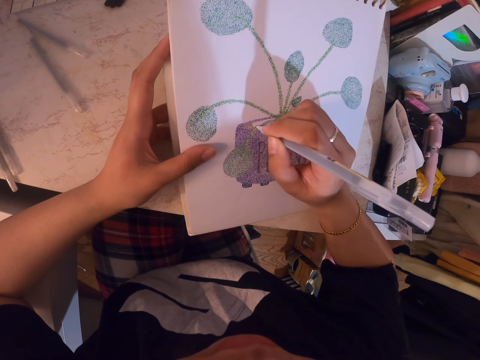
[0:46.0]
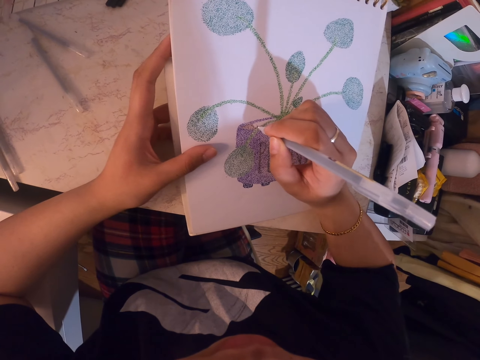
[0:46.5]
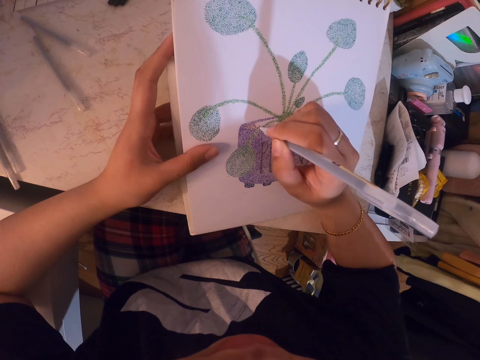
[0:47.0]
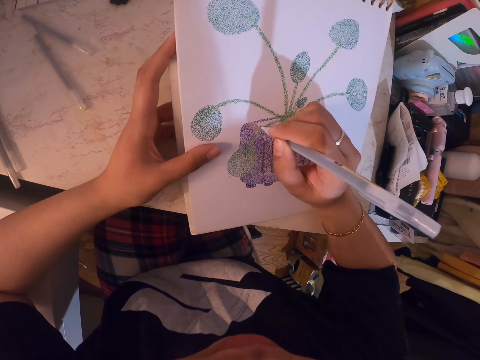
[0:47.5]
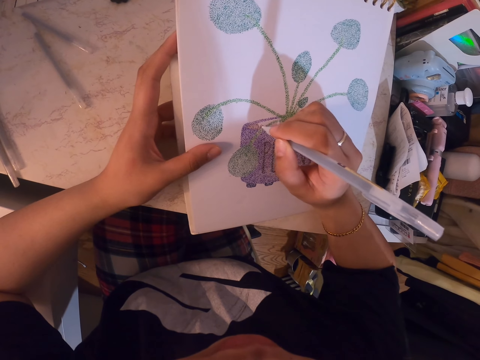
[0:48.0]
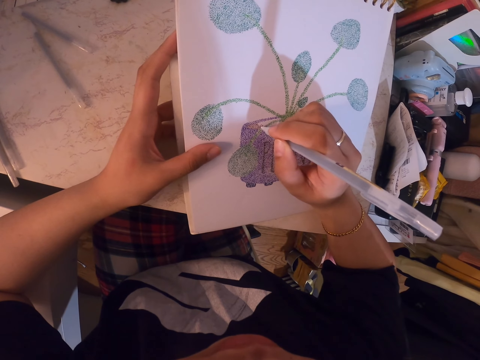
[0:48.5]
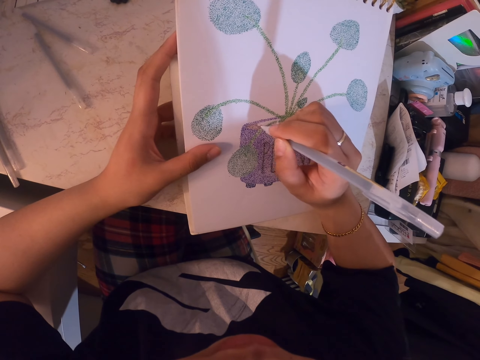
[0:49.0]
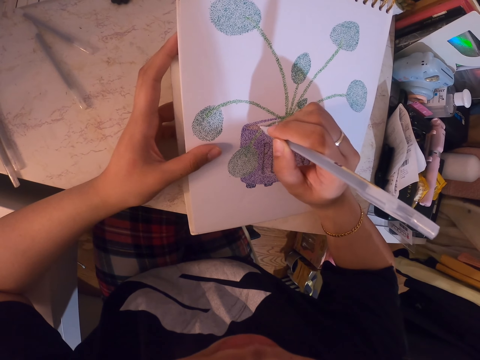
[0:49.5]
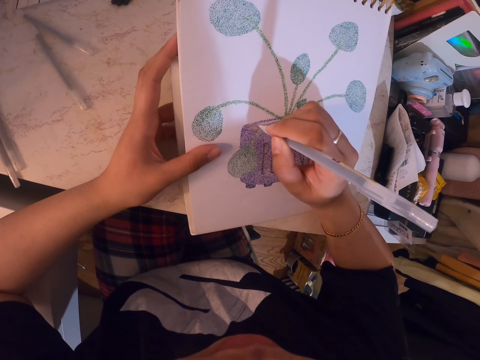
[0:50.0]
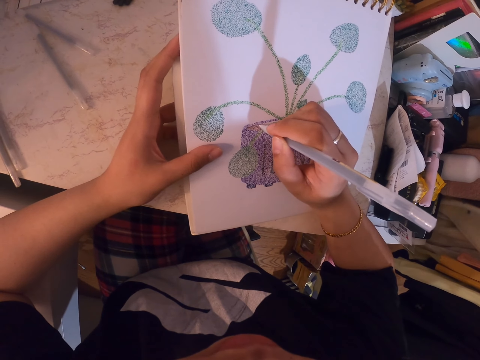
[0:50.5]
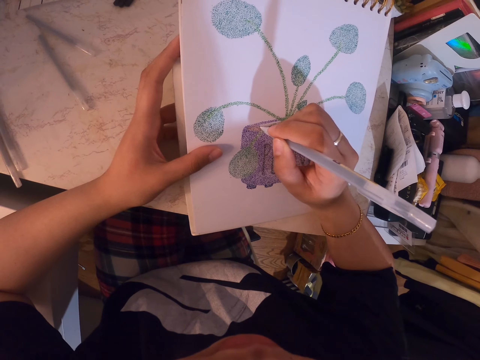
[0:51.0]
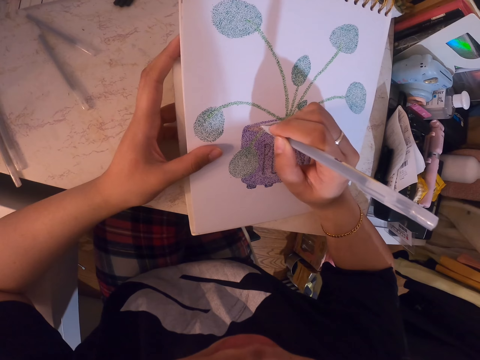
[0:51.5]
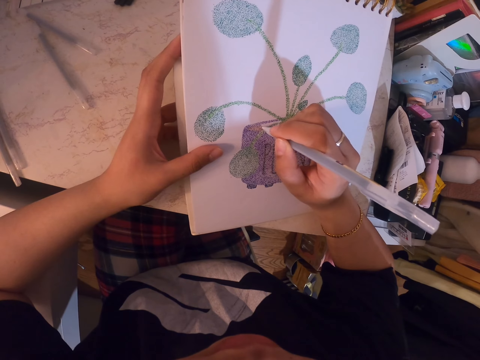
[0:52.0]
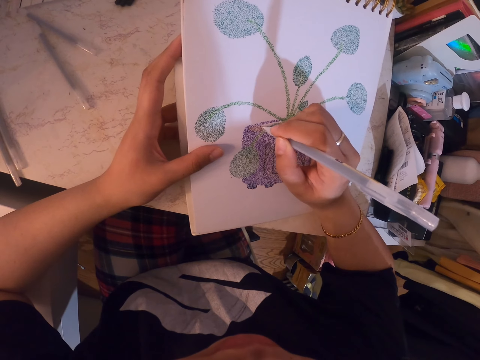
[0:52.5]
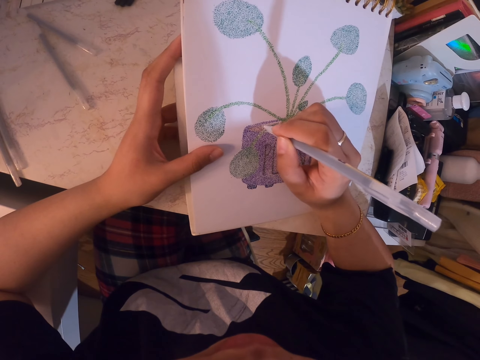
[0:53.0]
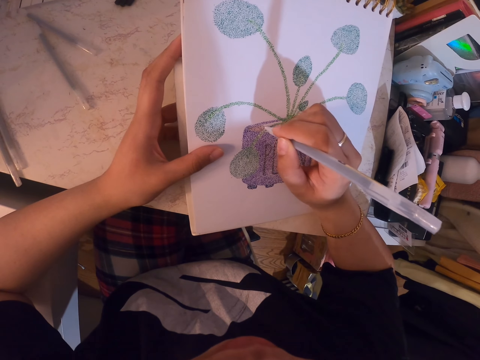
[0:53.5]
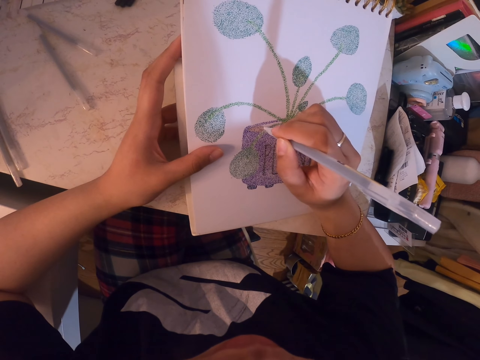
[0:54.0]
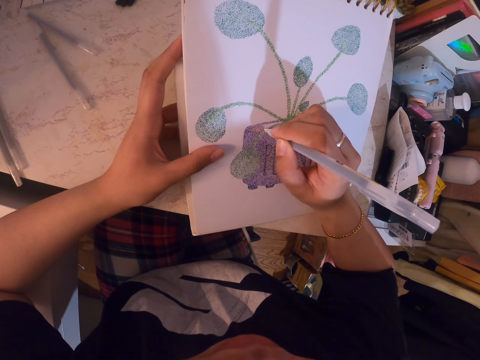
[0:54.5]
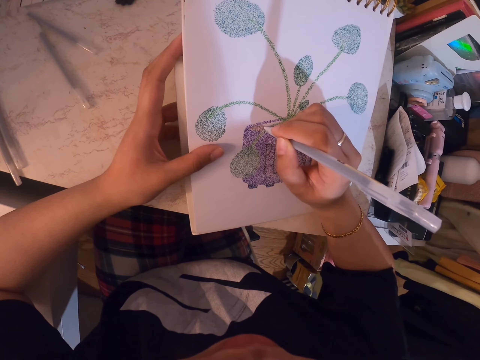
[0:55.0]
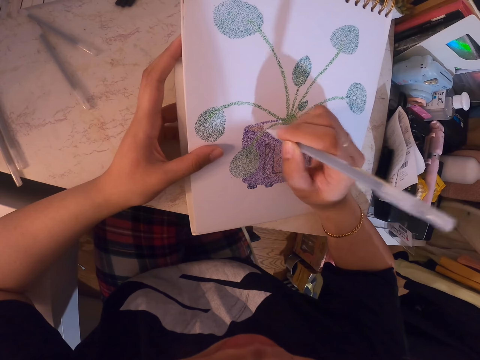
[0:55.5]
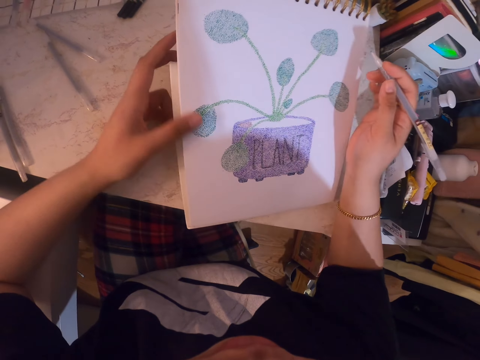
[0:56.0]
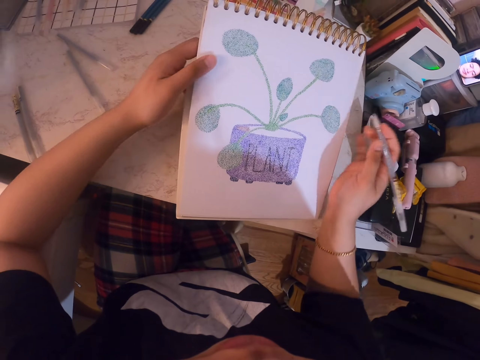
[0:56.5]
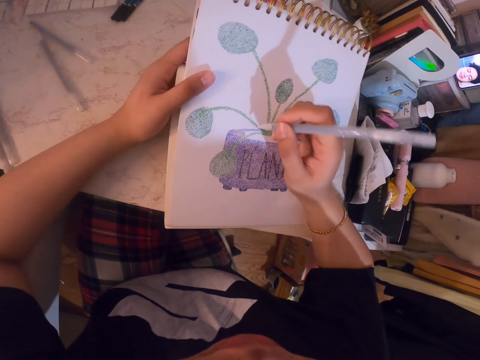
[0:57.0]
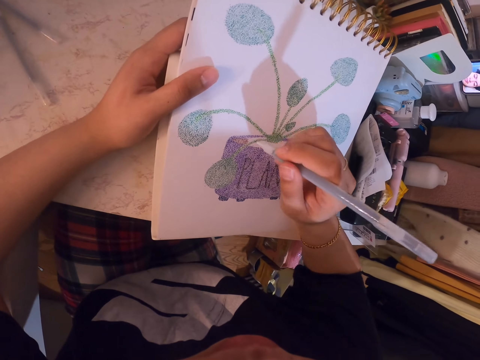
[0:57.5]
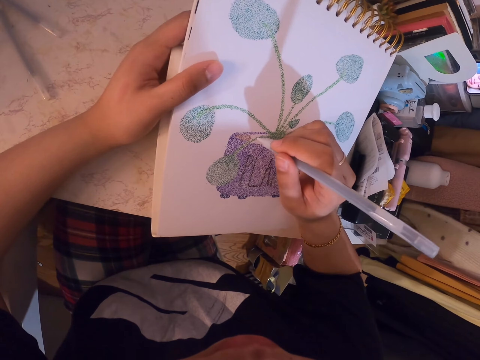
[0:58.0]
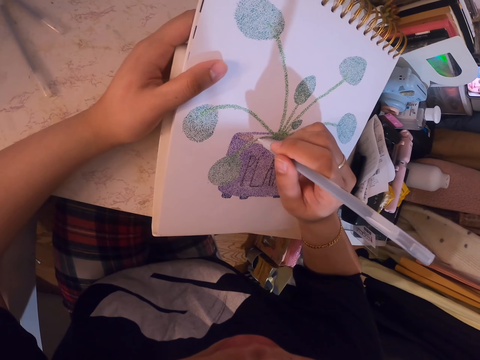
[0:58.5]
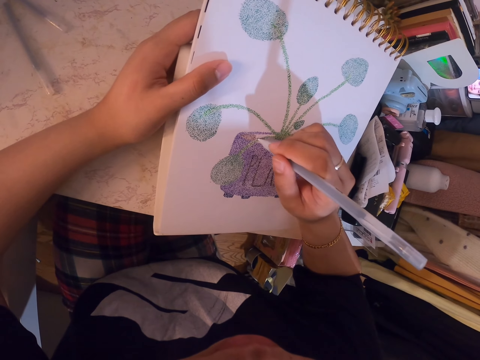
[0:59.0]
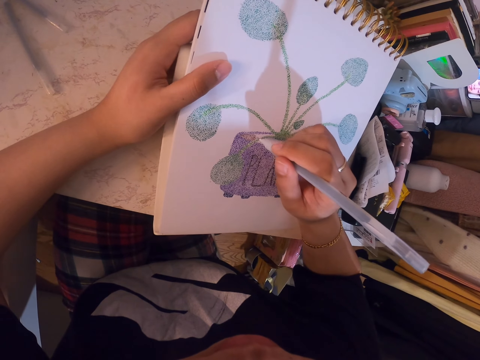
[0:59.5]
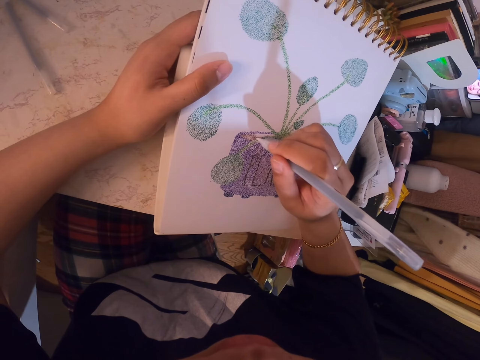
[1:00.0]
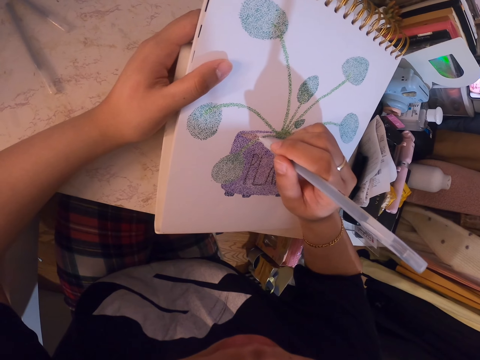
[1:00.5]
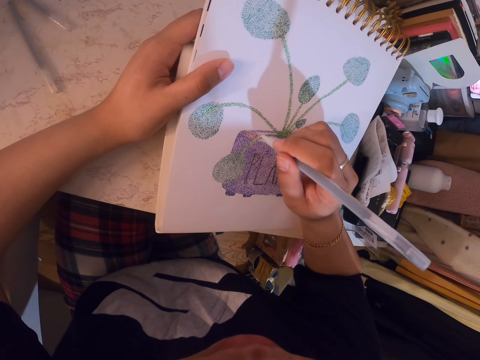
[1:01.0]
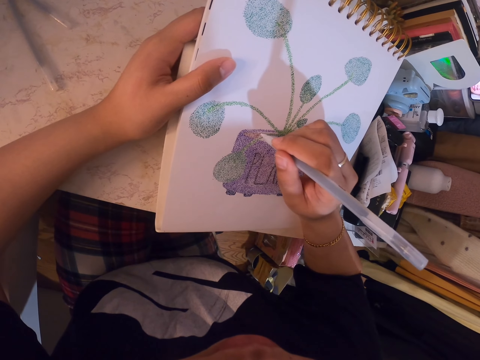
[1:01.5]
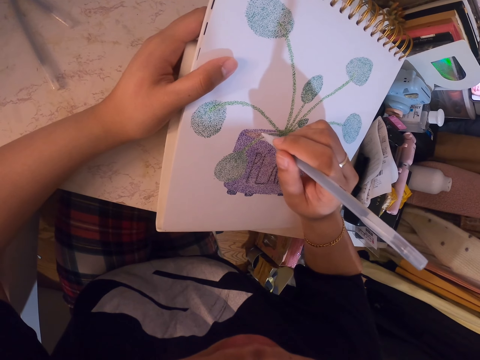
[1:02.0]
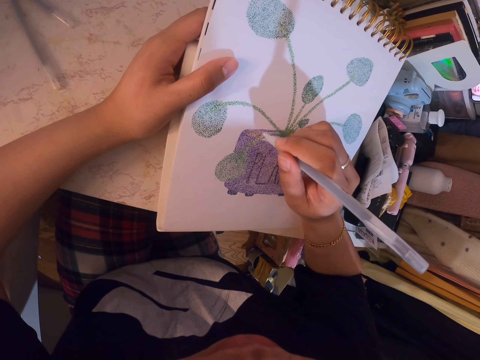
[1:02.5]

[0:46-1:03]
The camera wearer adjusts a drawing on the table. They add dots on the drawing with a drawing pen.

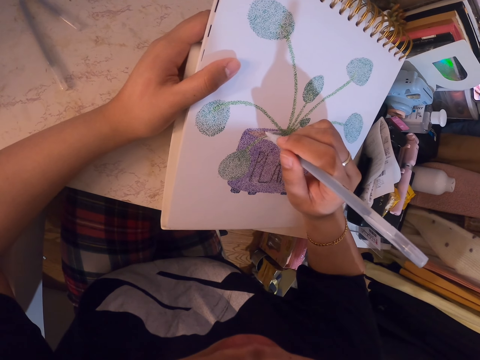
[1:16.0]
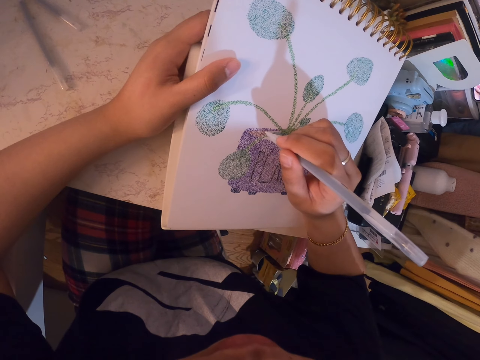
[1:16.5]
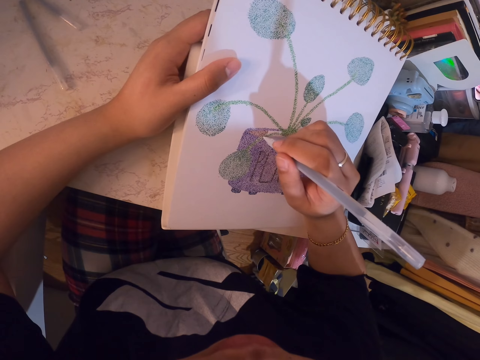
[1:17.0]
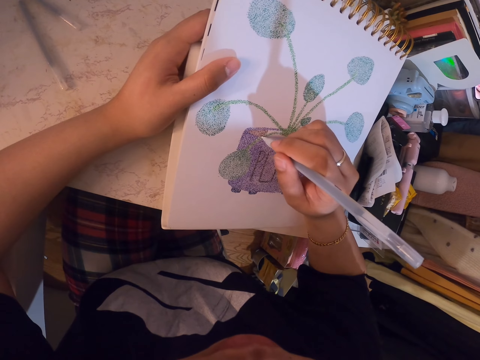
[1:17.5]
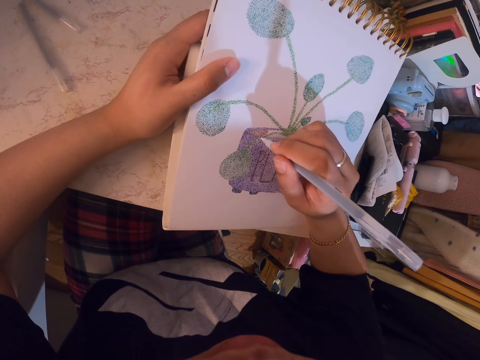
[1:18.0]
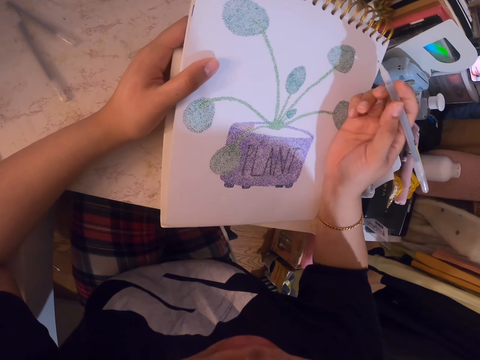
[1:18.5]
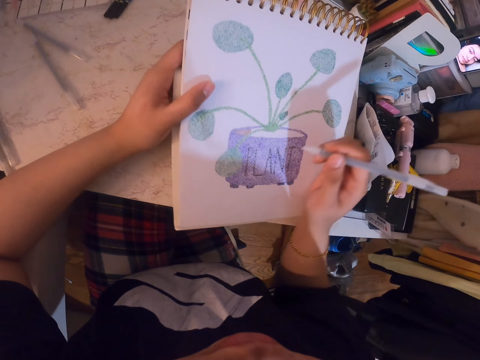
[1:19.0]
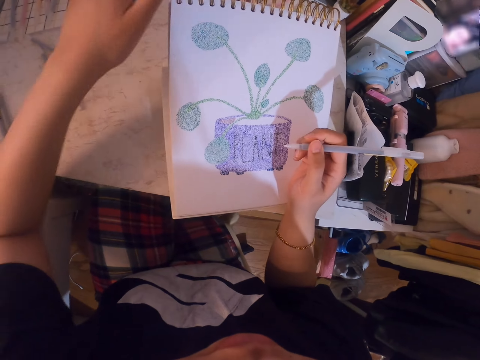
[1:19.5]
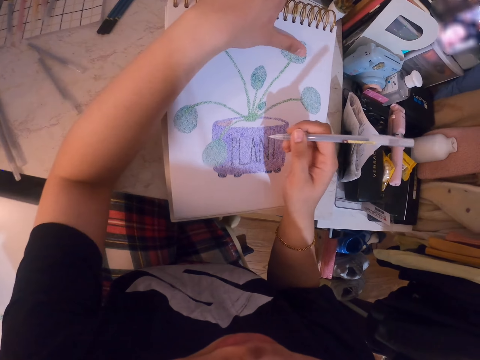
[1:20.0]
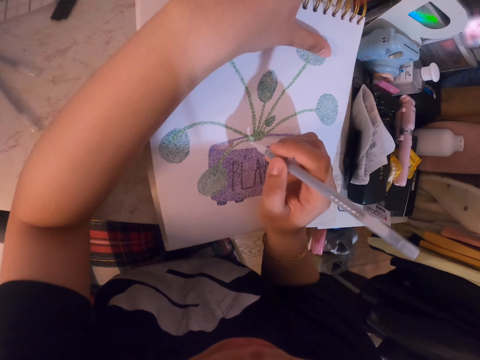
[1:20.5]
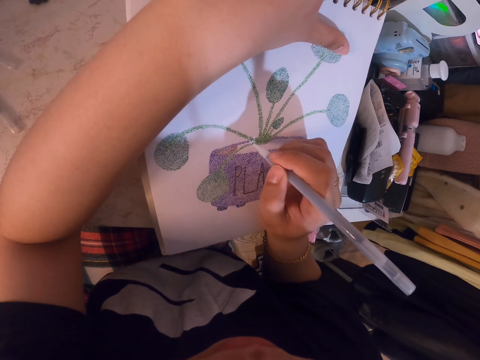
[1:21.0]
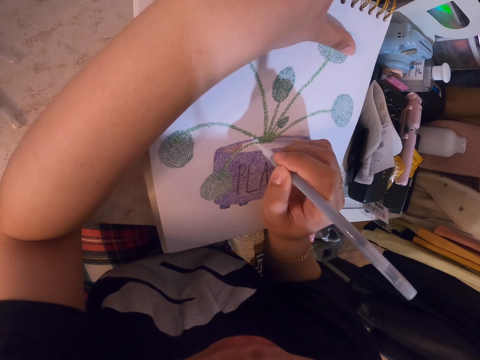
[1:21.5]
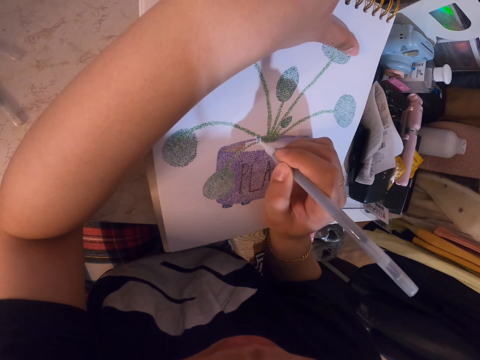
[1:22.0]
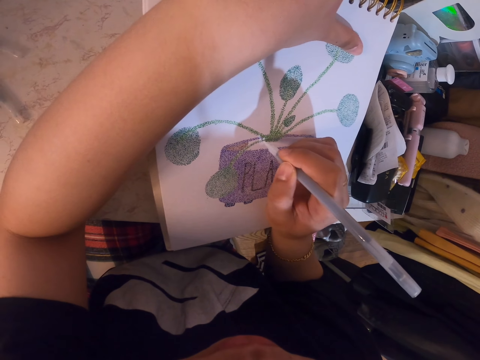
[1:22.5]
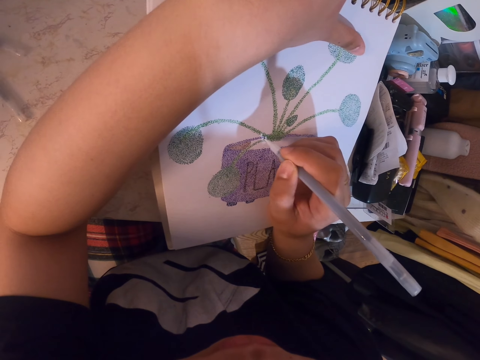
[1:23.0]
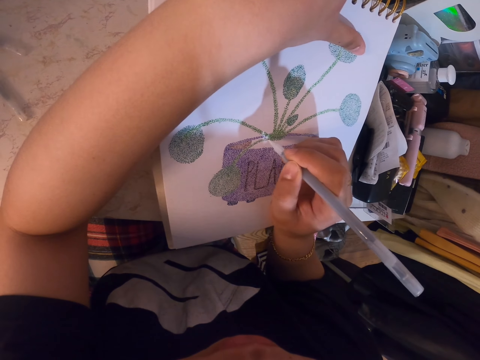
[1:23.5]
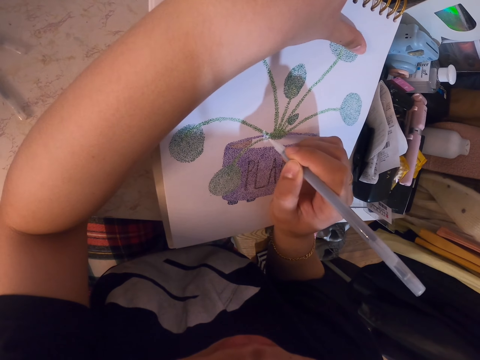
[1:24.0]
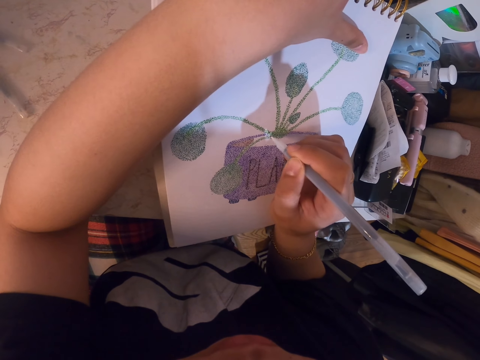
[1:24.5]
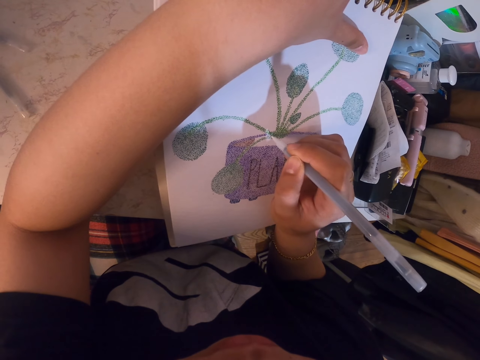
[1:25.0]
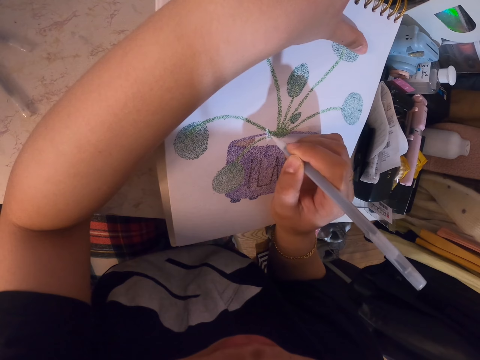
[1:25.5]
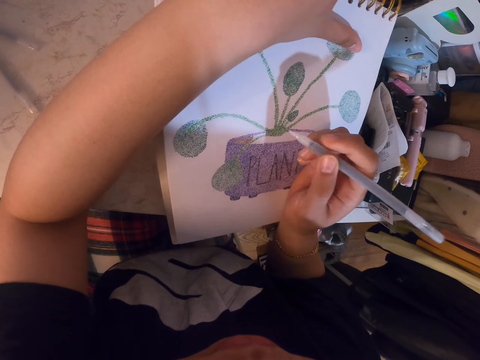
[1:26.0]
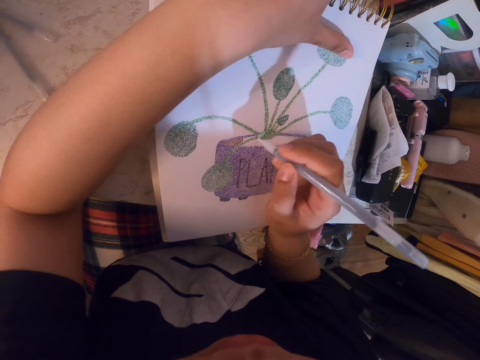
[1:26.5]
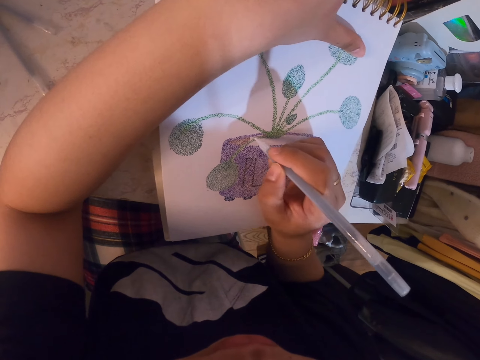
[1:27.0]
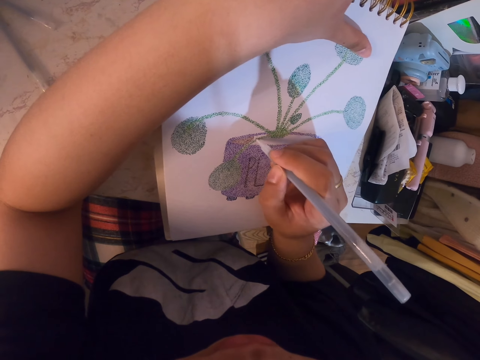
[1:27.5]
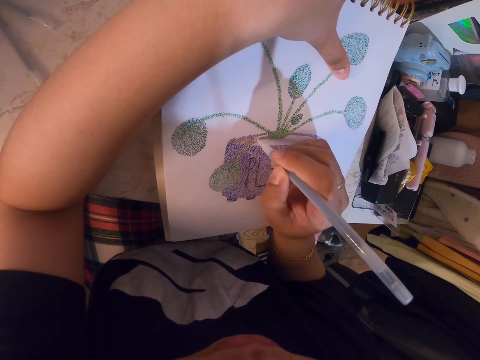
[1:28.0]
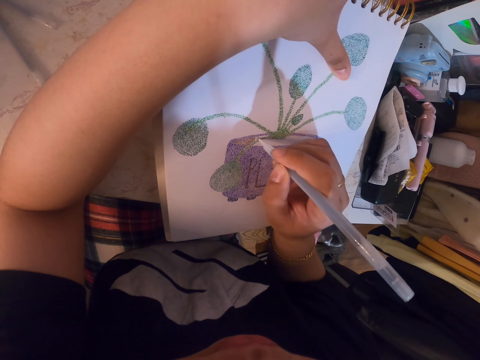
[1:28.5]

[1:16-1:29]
The camera wearer stares at the sketch. They remove a drawing pen on the drawing. They move a book. They hold the drawing. They add dots on the drawing with the drawing pen. They adjust the pen in the hand. They adjust the drawing on the table. They add dots on the drawing with the drawing pen.
